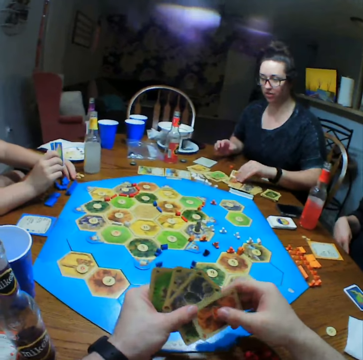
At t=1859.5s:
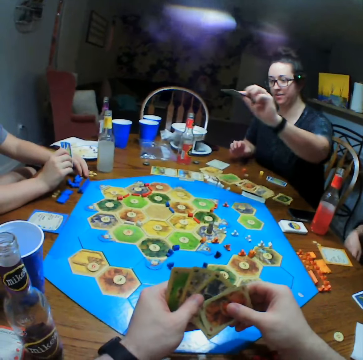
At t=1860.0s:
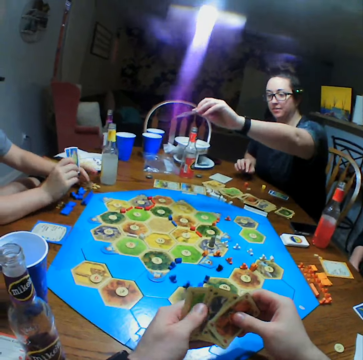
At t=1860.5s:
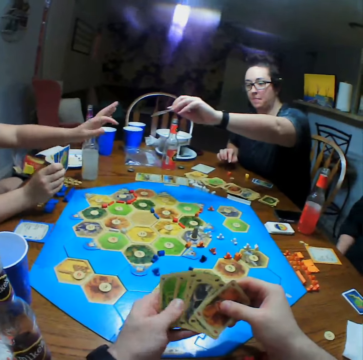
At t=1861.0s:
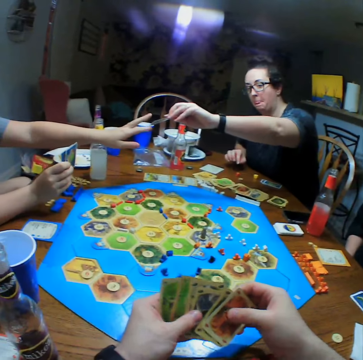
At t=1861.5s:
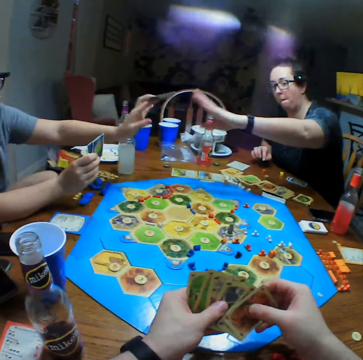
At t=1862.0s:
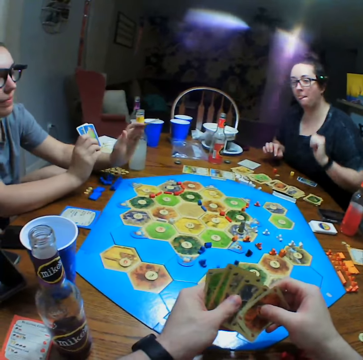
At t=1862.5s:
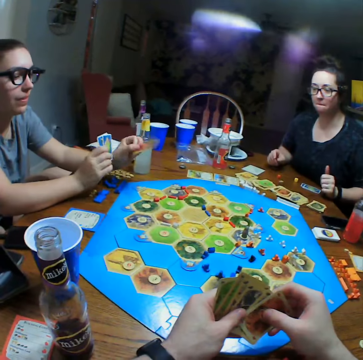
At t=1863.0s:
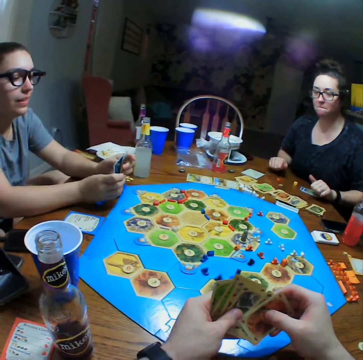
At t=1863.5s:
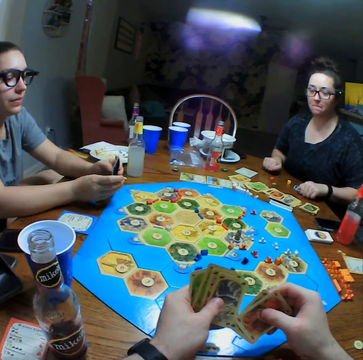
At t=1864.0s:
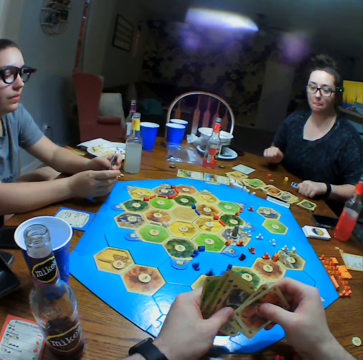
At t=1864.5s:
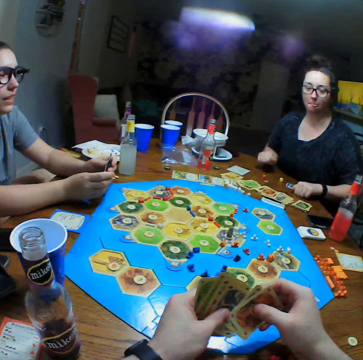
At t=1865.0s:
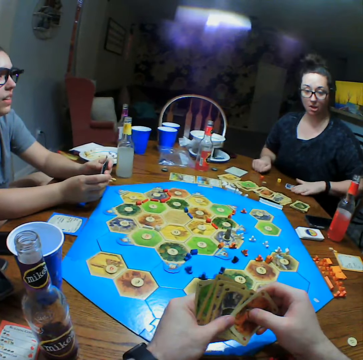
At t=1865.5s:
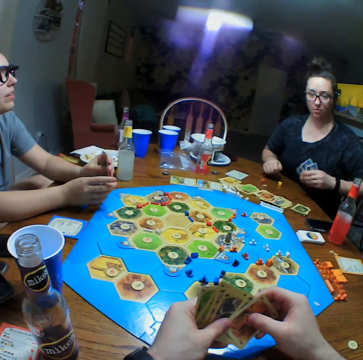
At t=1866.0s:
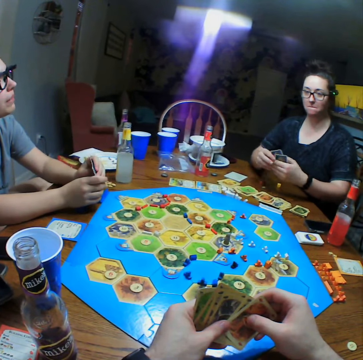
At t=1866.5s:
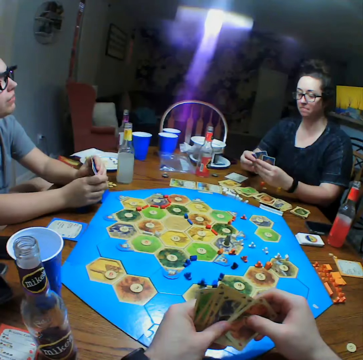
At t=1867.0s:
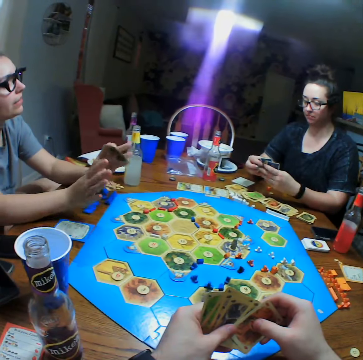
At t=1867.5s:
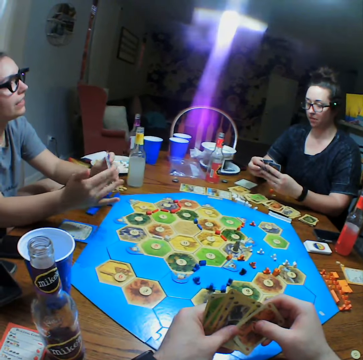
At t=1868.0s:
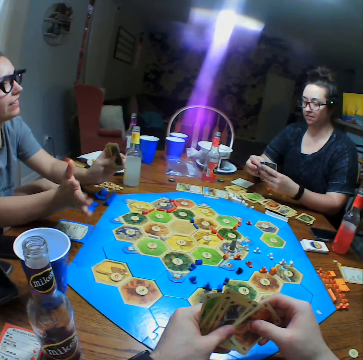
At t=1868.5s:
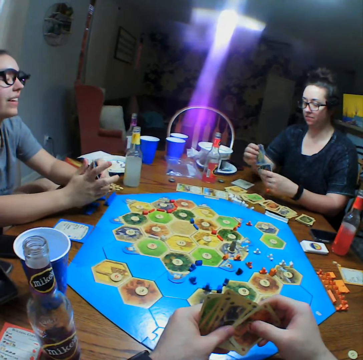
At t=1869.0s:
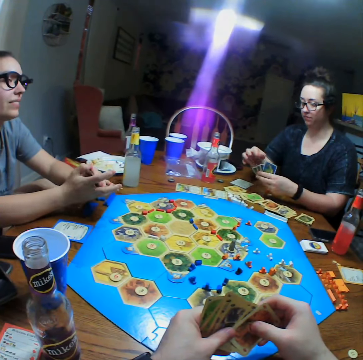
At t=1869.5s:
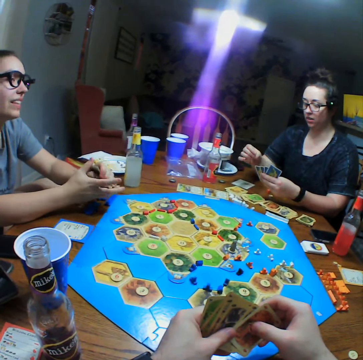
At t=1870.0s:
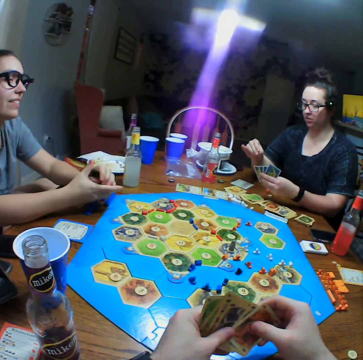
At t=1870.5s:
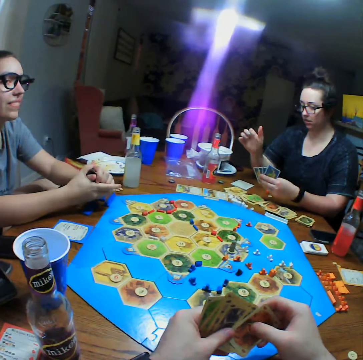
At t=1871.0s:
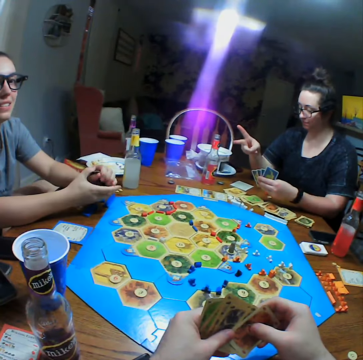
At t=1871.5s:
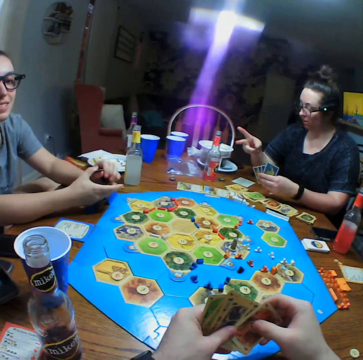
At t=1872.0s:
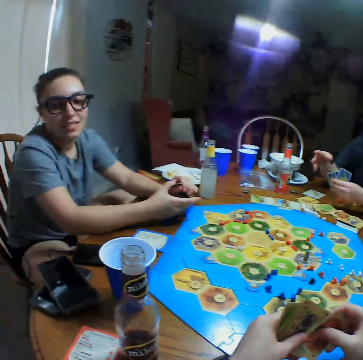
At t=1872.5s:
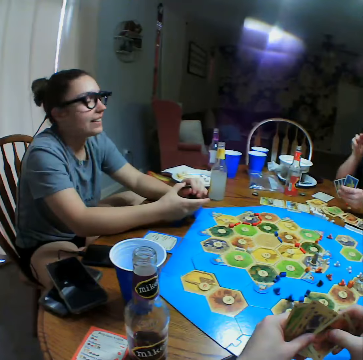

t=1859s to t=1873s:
A person gives another person a card. The other person picks up a card. The first person taps at the table. The first person picks up cards. The other person moves the hand. The first person moves the fingers.

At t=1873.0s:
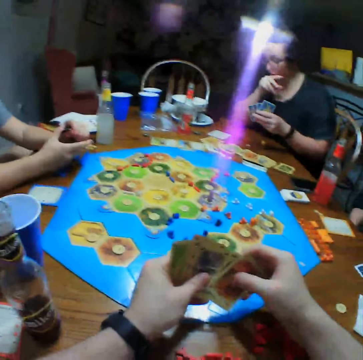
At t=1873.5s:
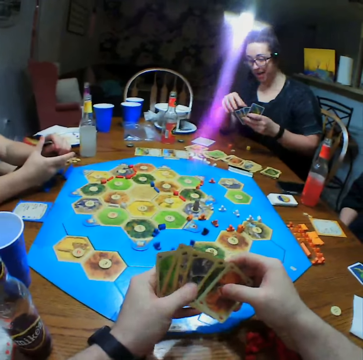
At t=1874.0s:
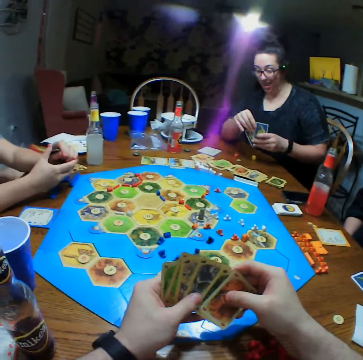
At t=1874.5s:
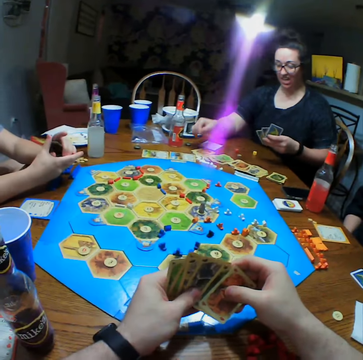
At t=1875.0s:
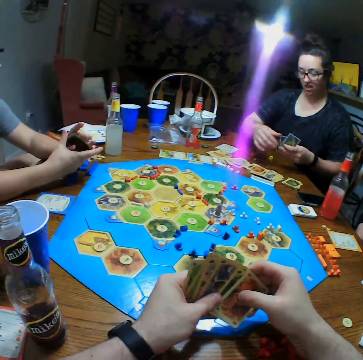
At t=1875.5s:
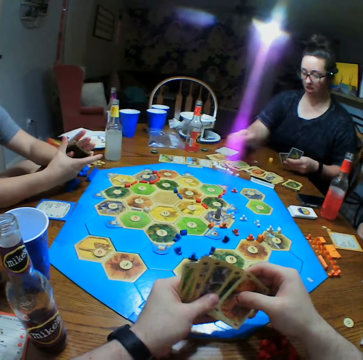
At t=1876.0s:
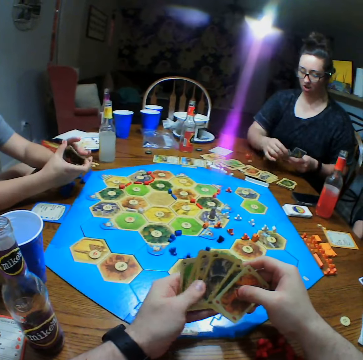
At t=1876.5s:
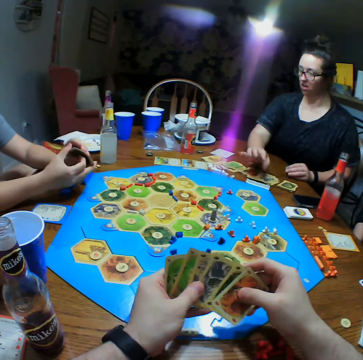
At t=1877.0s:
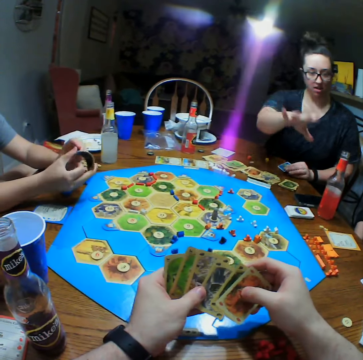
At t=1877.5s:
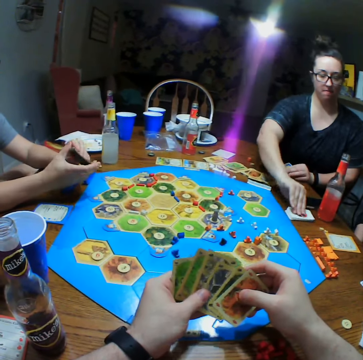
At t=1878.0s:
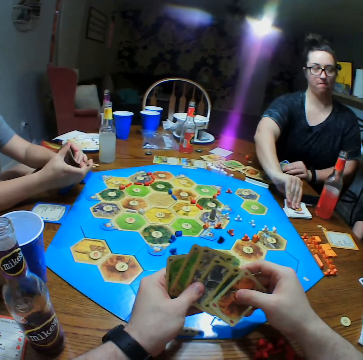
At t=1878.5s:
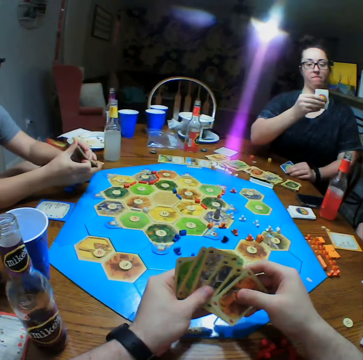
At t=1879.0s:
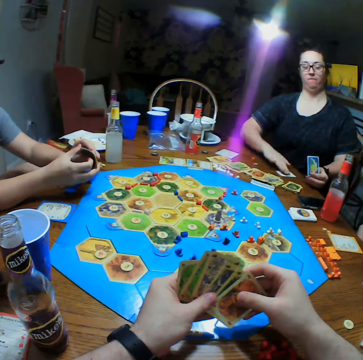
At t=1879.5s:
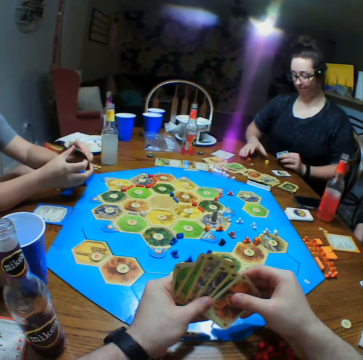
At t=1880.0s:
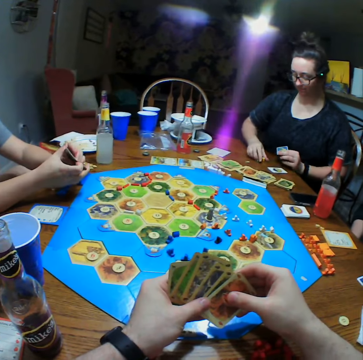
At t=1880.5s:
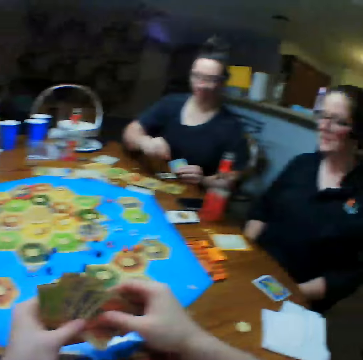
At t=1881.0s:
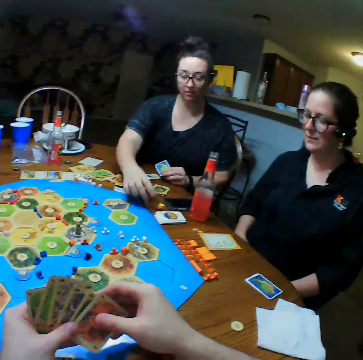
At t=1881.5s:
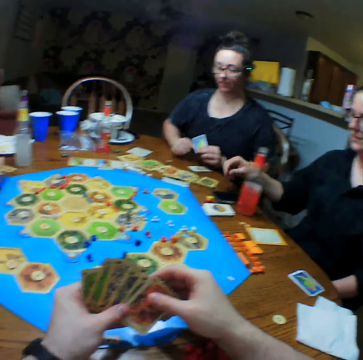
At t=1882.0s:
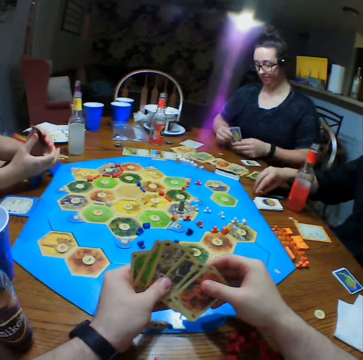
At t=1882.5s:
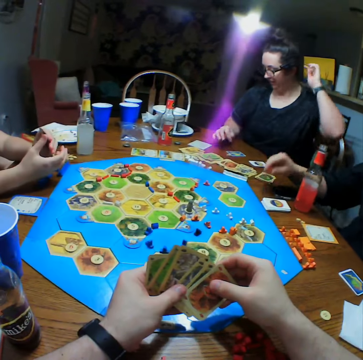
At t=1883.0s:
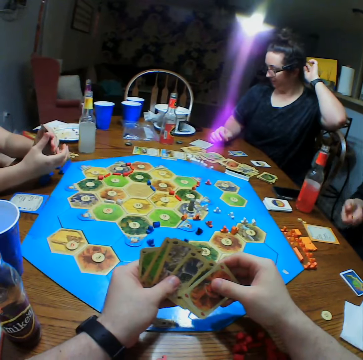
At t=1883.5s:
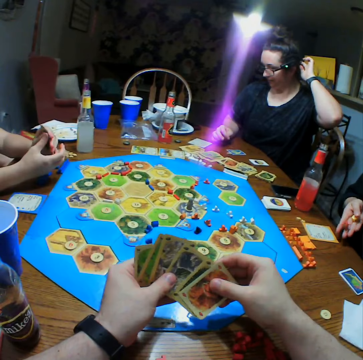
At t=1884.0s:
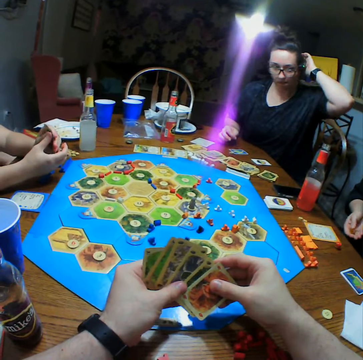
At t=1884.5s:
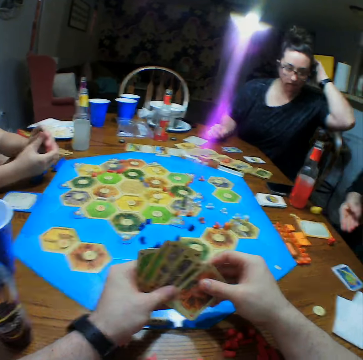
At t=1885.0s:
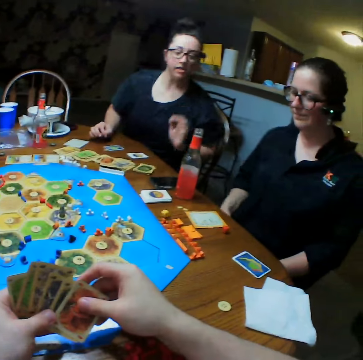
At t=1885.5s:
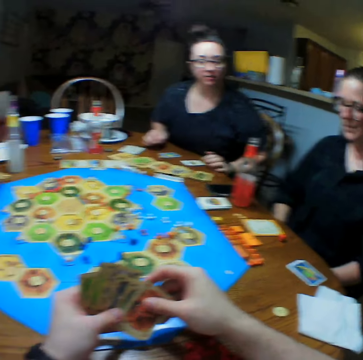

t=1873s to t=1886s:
A person drops cards on the table. The person stretches the hand, takes a card on the table, drops the card on the table, picks up dice and puts the dice on the table. Another person takes dice on the table. The first person scratches the head. The camera wearer throws the dice on the table. A third person throws the dice.

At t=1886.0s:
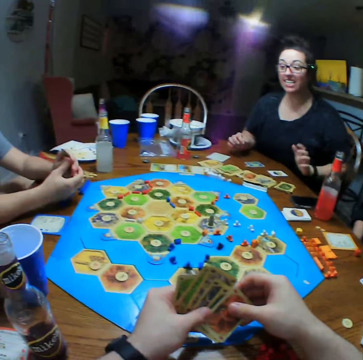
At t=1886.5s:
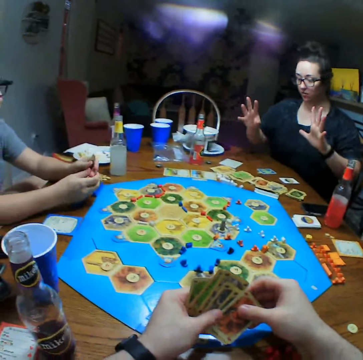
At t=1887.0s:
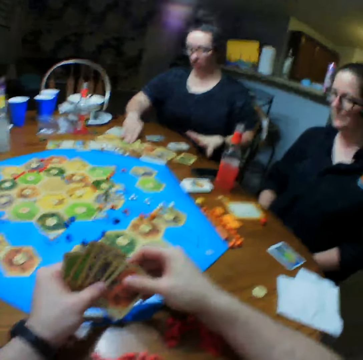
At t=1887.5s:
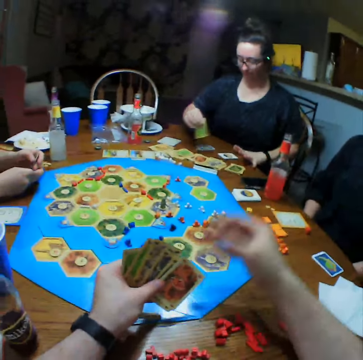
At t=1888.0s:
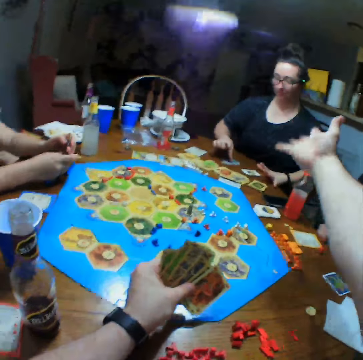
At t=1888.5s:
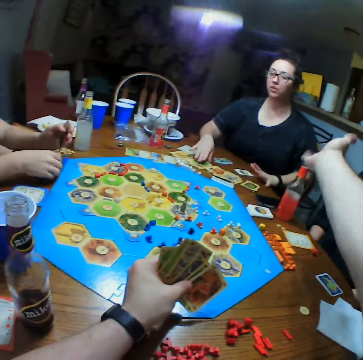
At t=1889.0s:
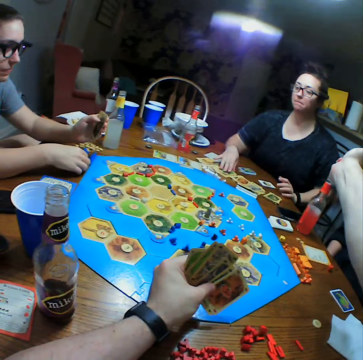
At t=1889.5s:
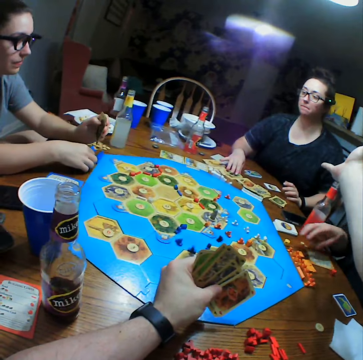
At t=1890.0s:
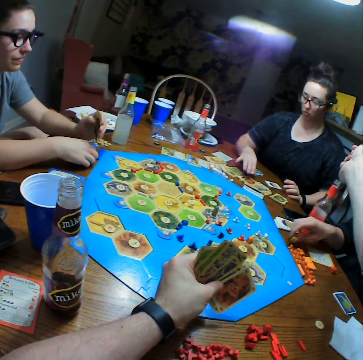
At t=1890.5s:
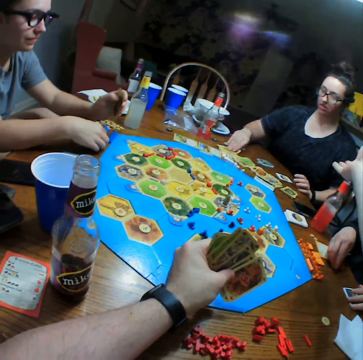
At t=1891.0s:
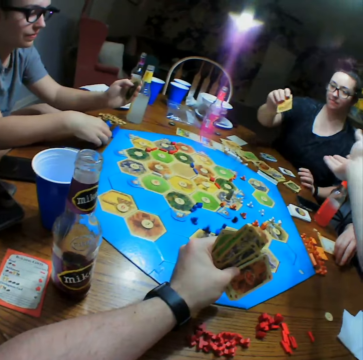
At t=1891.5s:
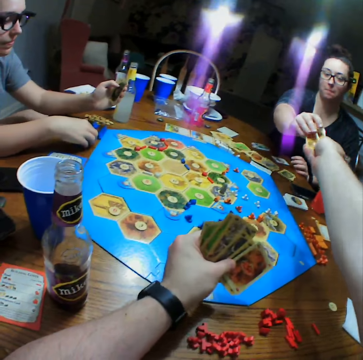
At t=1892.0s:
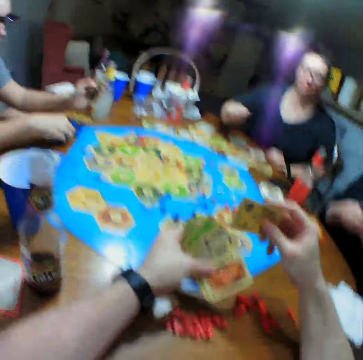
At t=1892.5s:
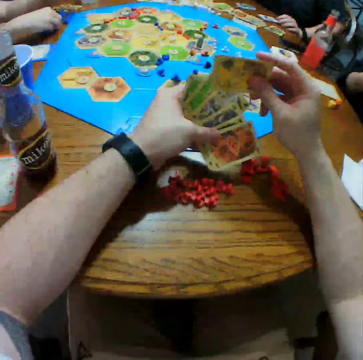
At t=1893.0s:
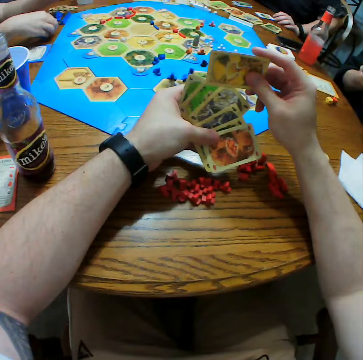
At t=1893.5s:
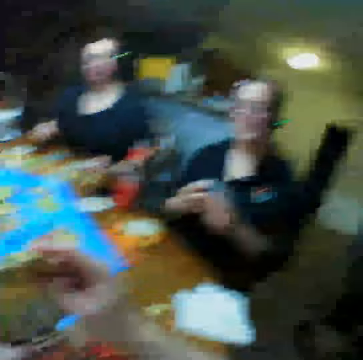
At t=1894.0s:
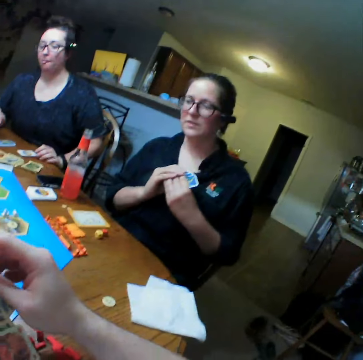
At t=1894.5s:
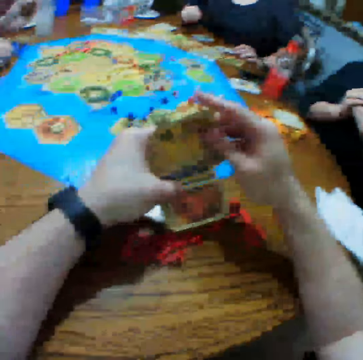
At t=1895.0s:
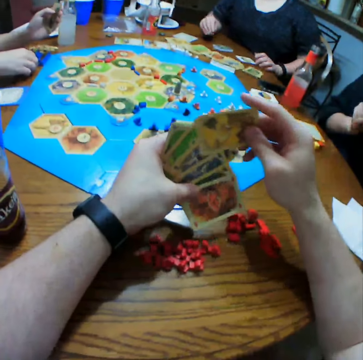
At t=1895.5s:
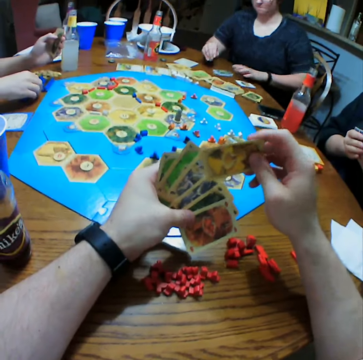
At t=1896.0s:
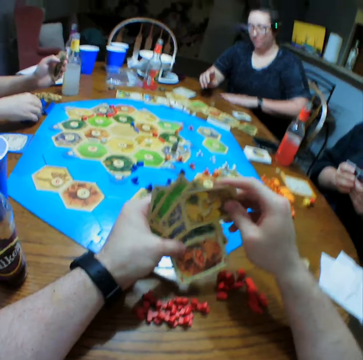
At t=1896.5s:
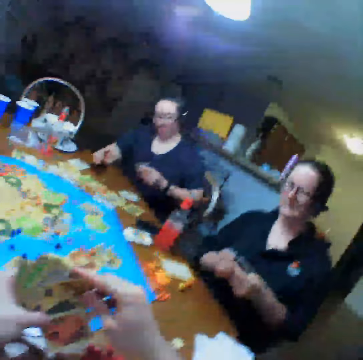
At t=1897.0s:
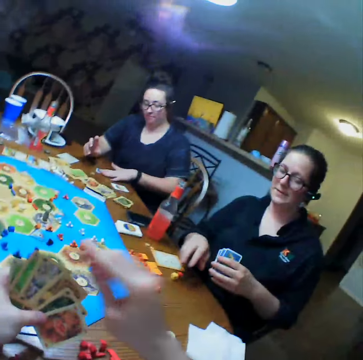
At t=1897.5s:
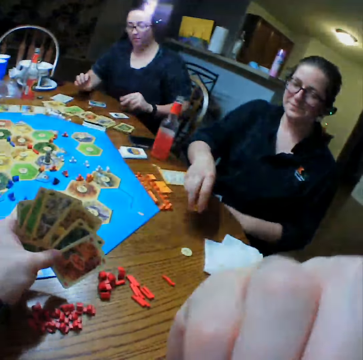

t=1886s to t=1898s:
A person lifts the hands. Another person takes a card on the table. The camera wearer stretches the hand. They receive a card from the other person. They pick up a card. A third person holds cards.
